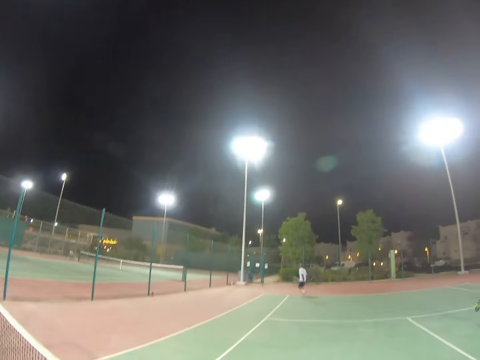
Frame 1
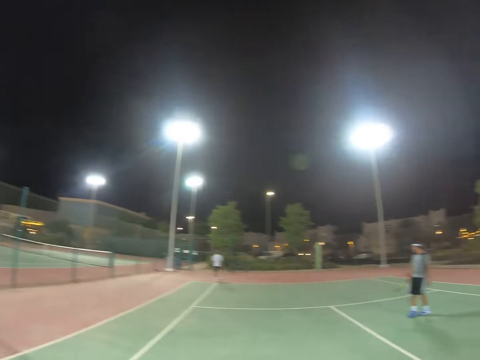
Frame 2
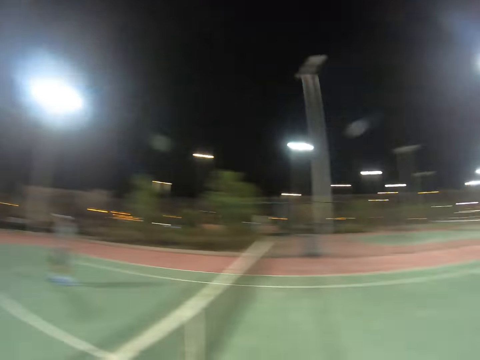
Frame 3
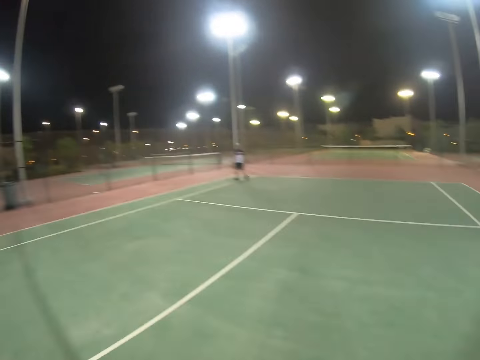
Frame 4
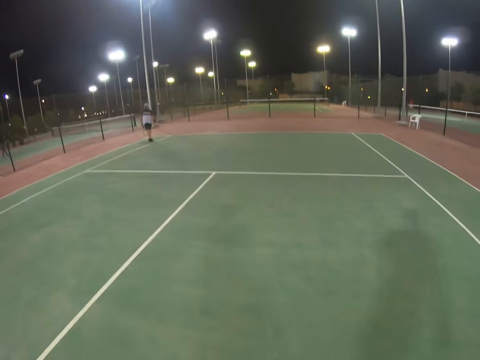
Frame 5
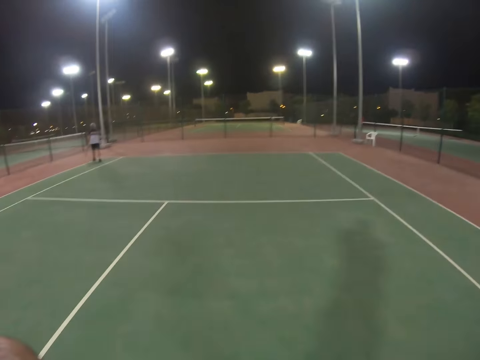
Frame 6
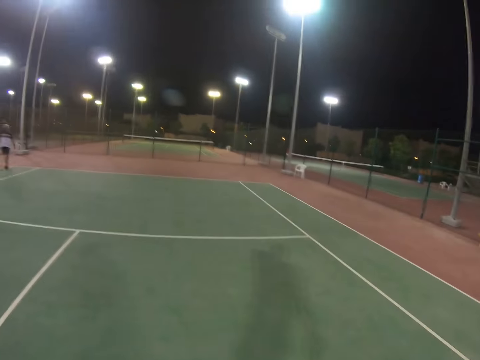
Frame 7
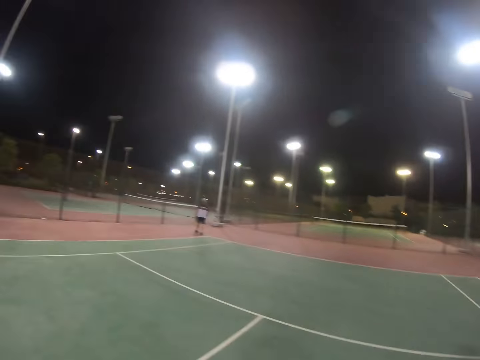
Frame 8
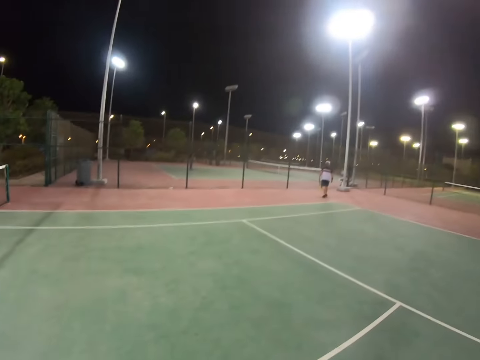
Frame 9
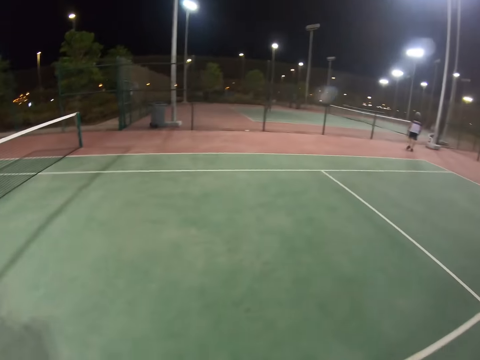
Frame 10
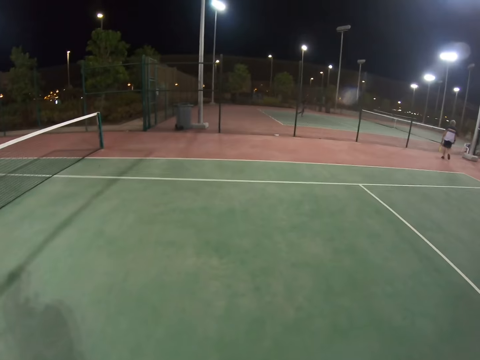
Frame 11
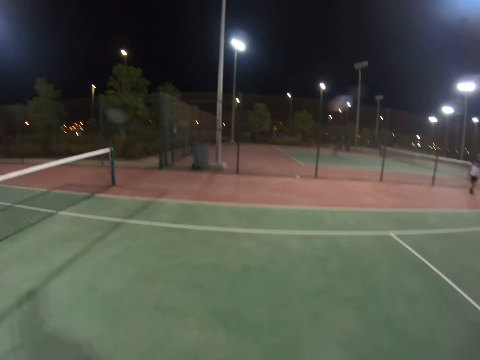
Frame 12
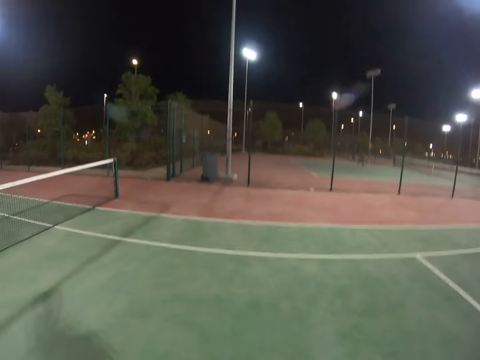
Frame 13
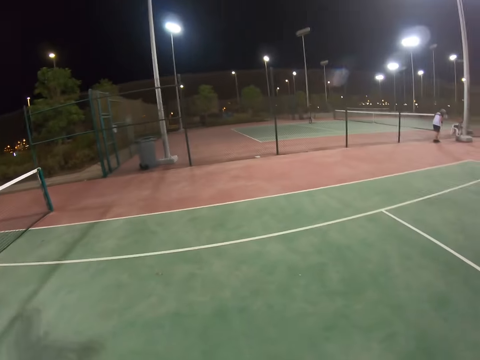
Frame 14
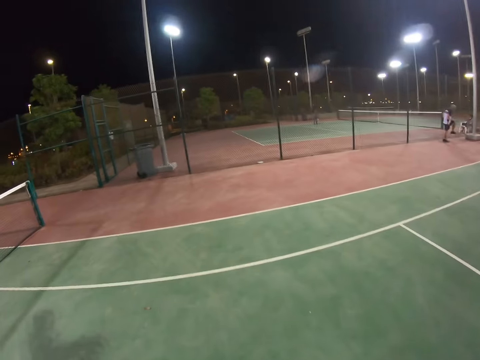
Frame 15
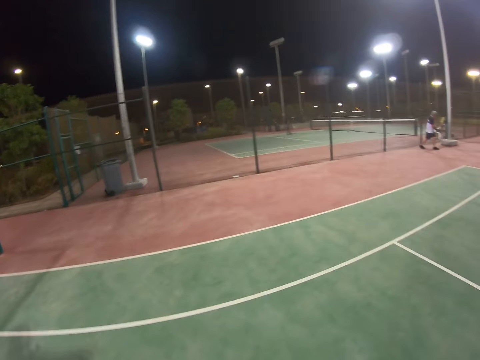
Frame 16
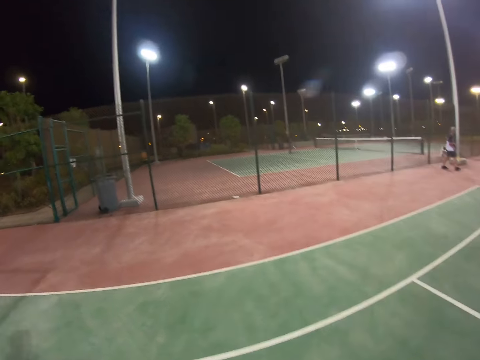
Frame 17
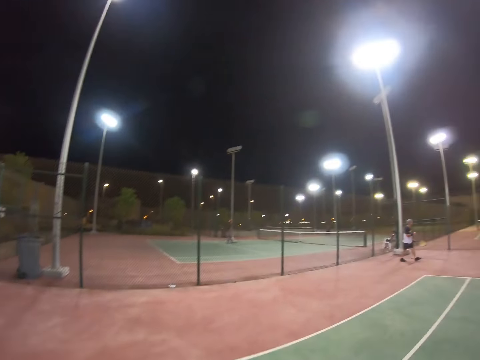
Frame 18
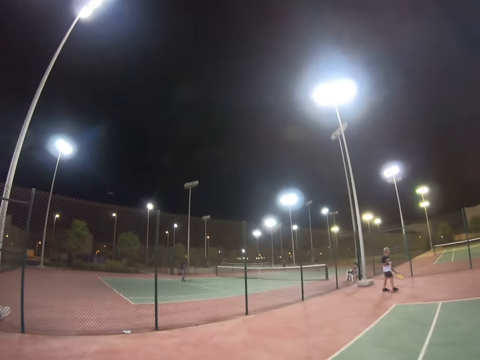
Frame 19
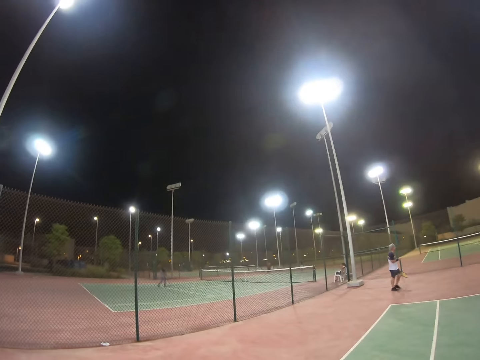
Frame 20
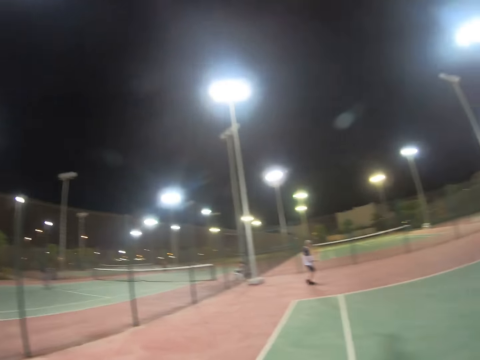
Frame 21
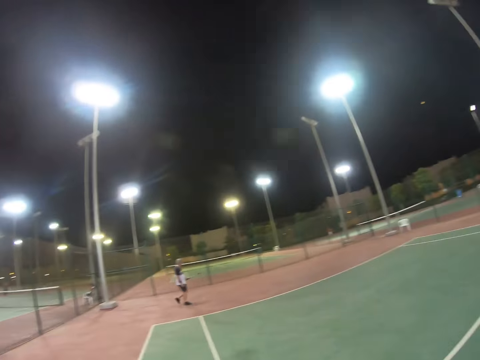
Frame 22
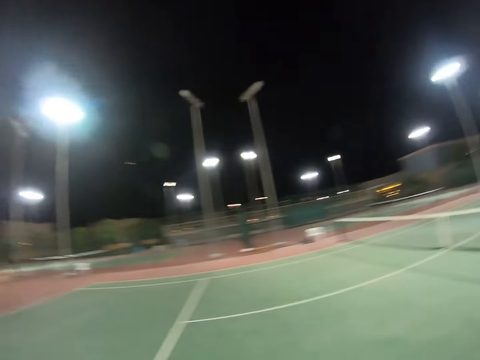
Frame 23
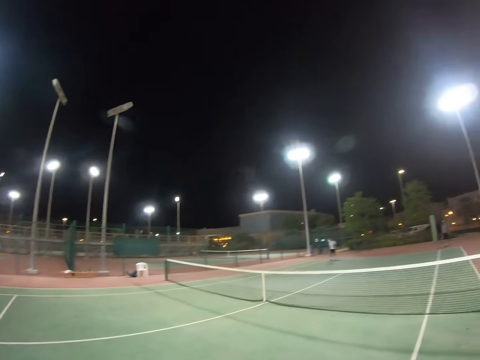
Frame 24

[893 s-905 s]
A person runs after the ball. A man walks around. The camera wearer walks. The man lifts the ball from the ground.

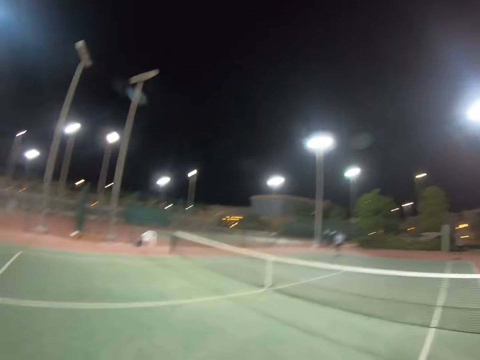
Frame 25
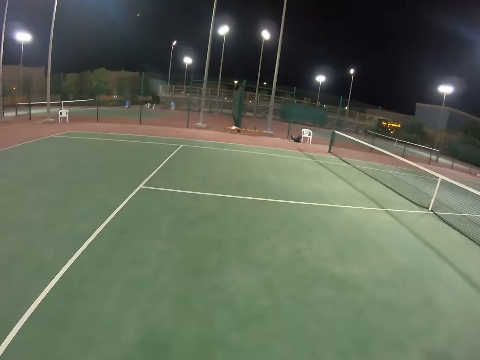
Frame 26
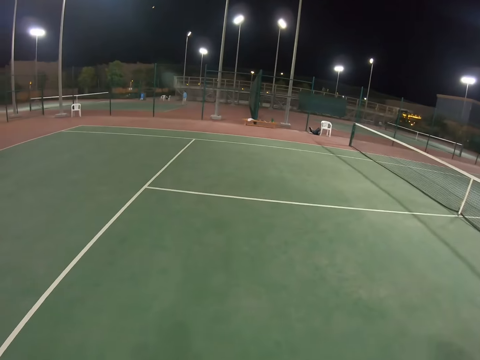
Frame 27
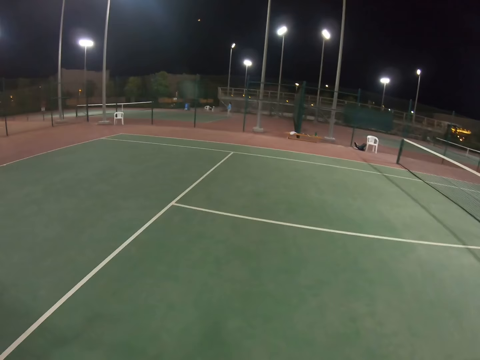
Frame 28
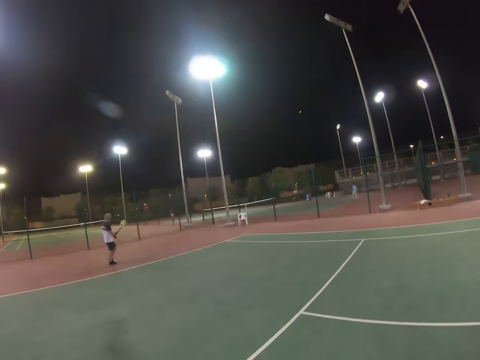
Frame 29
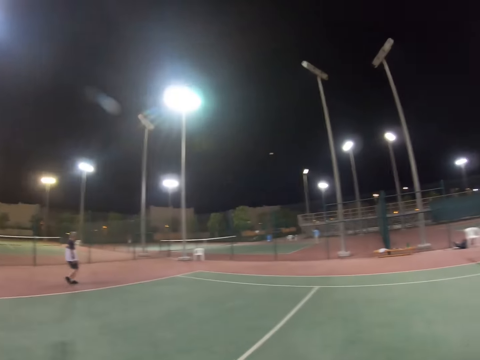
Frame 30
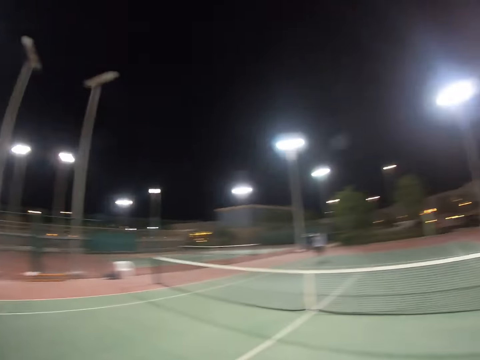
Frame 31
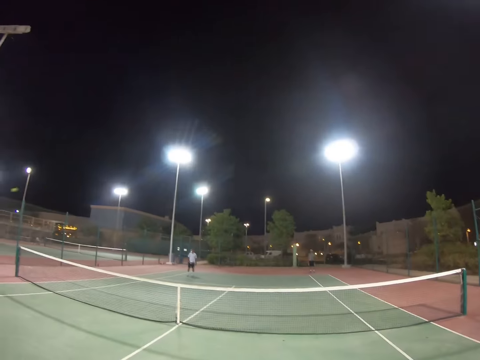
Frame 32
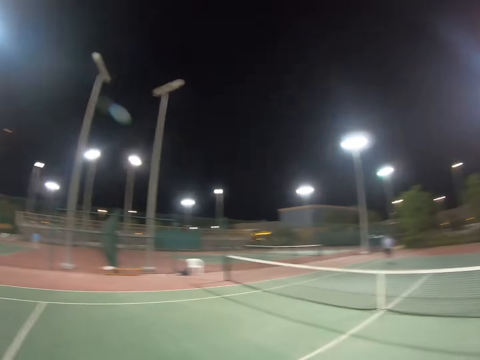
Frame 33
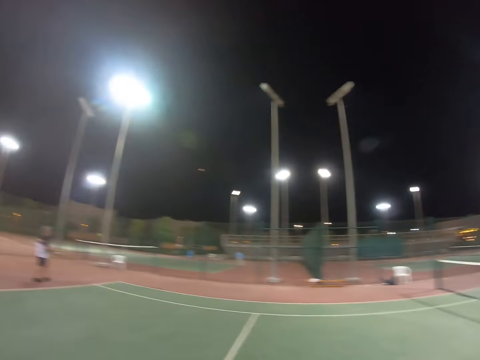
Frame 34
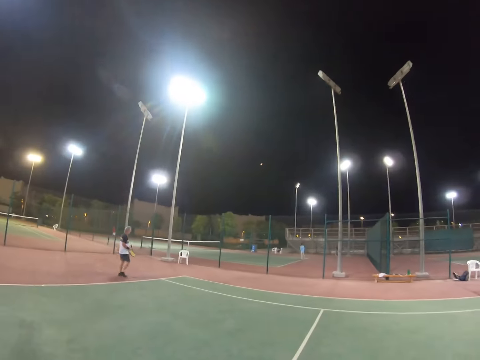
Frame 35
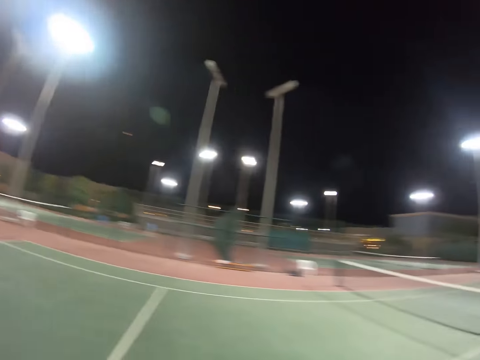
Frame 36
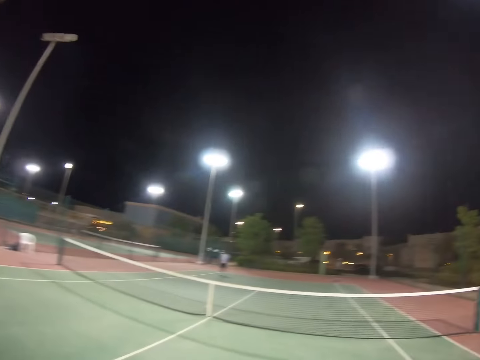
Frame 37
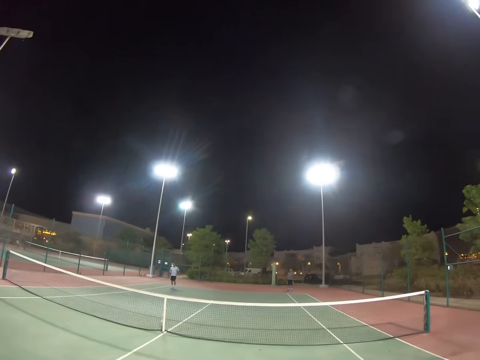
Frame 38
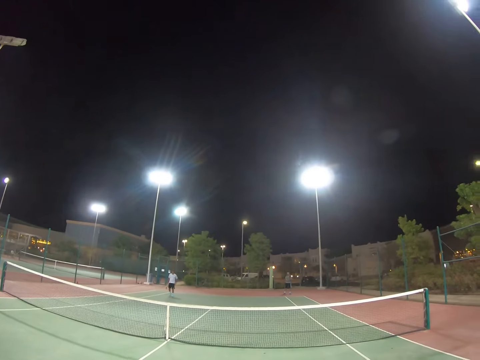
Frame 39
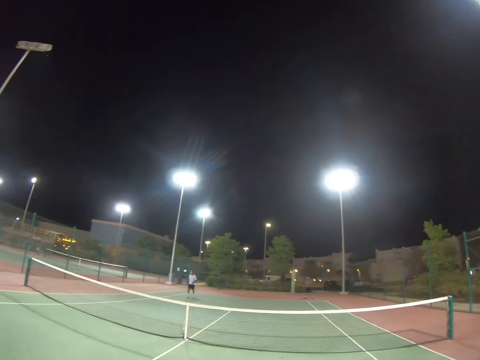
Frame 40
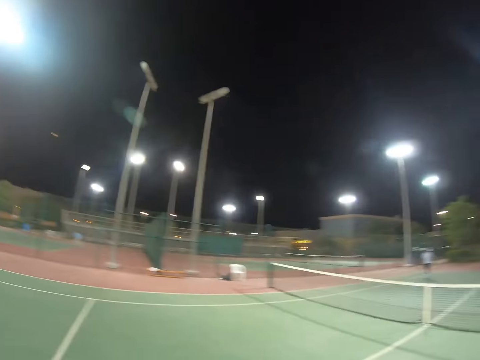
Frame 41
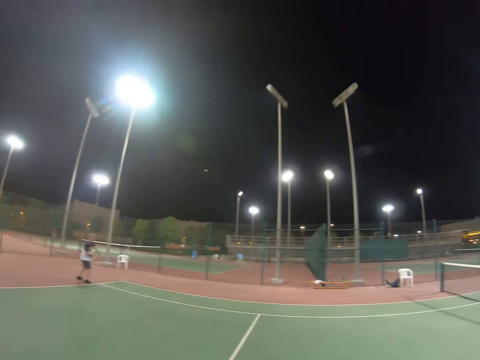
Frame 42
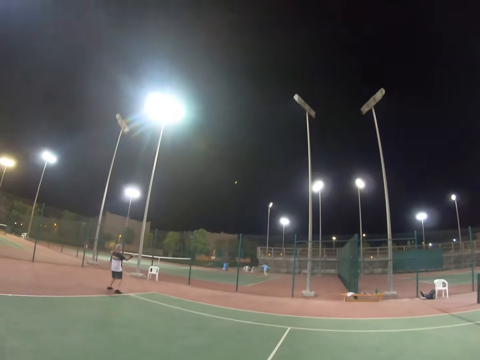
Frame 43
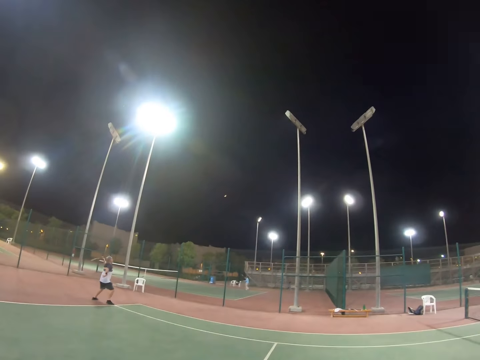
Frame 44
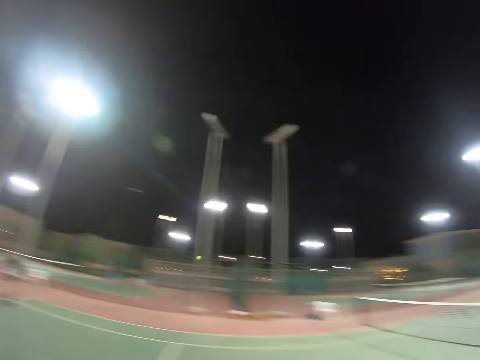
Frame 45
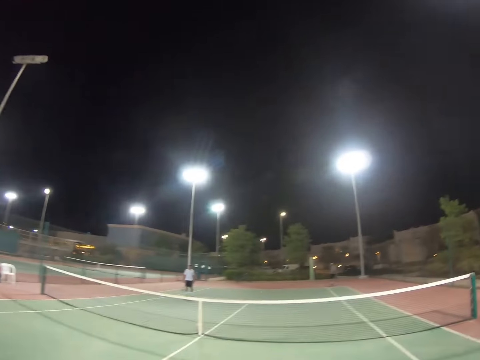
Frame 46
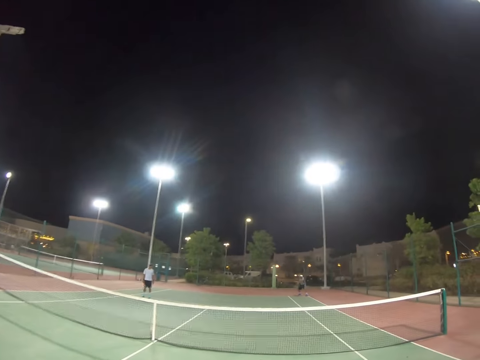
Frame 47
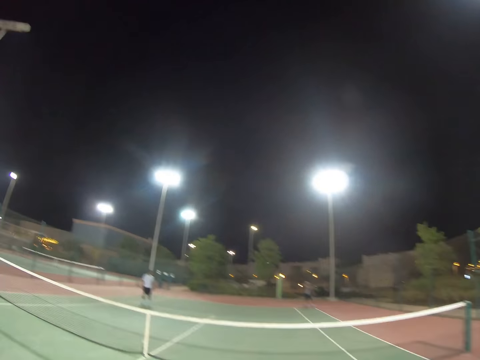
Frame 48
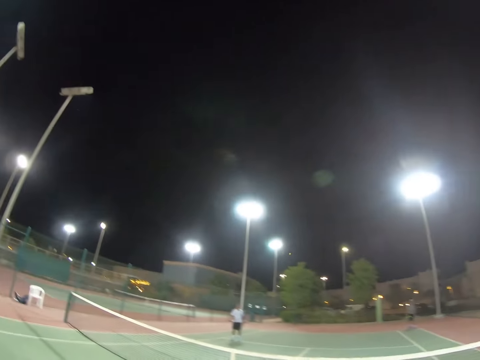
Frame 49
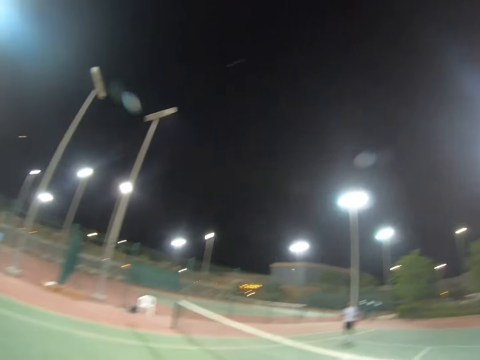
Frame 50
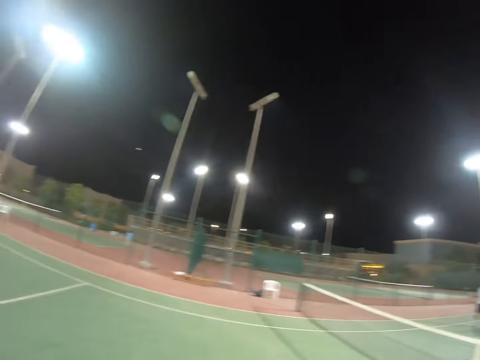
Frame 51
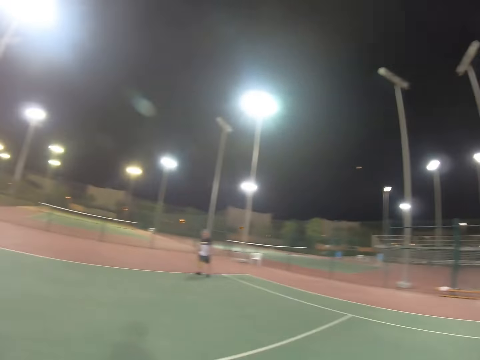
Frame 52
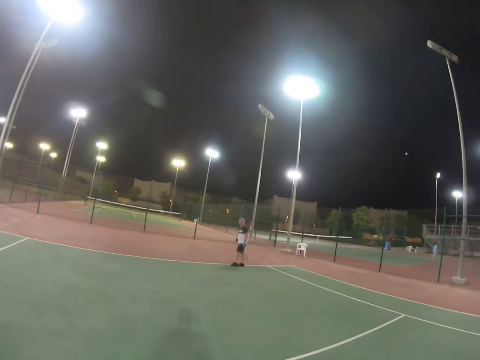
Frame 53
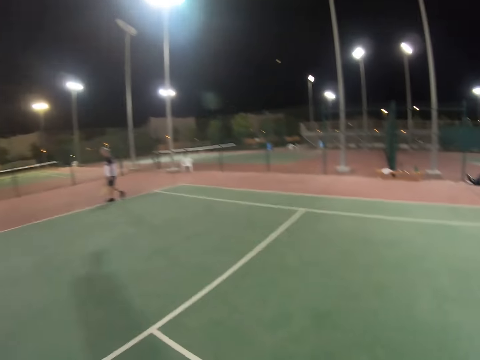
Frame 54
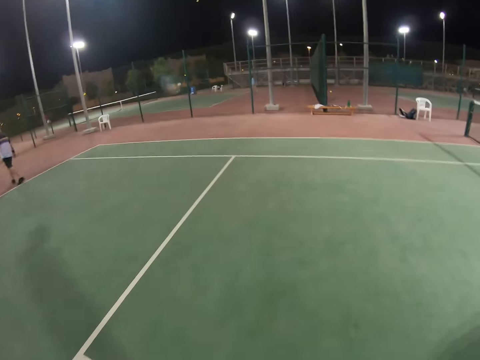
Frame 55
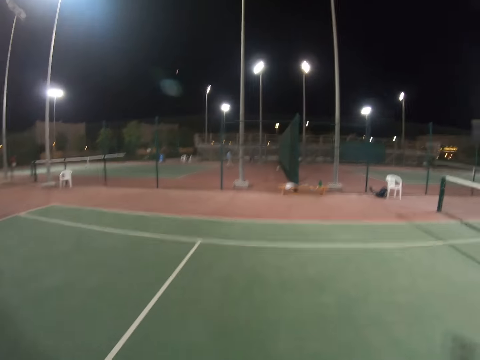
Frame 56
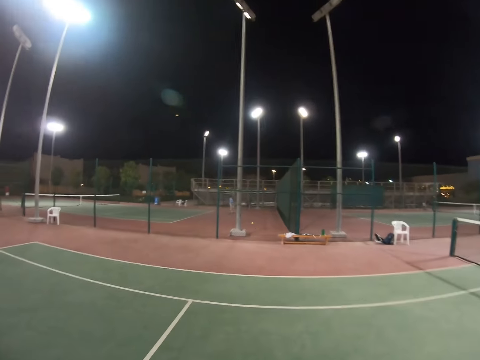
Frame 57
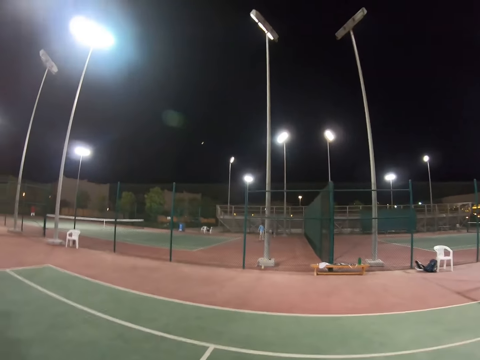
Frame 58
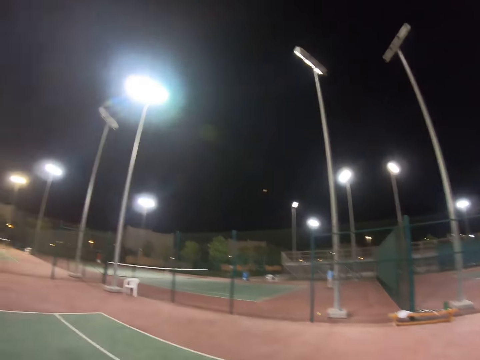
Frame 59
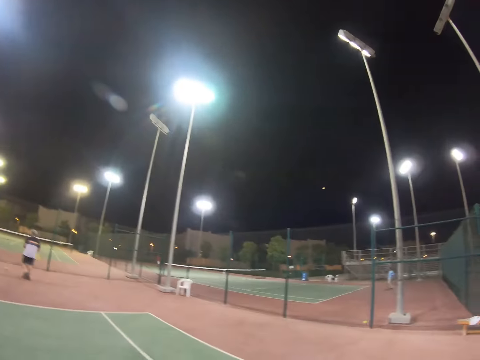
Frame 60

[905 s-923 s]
A man walks. The man walks around. A person gets ready to take the ball. The man hits the ball with a racket. The man serves the ball. Another man hits the ball. The first man walks around. The camera wearer walks.
